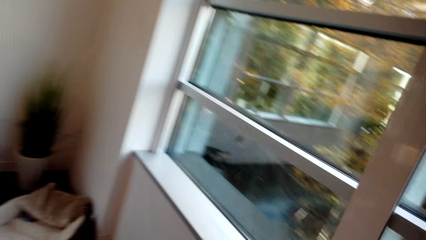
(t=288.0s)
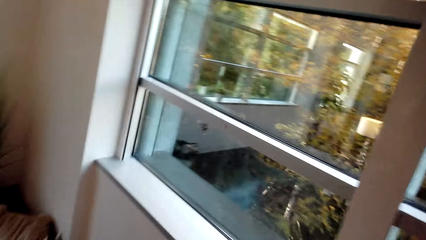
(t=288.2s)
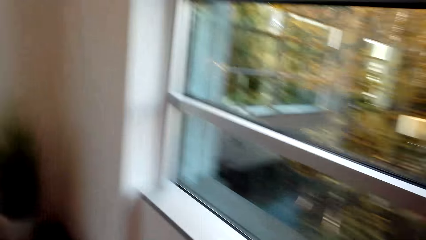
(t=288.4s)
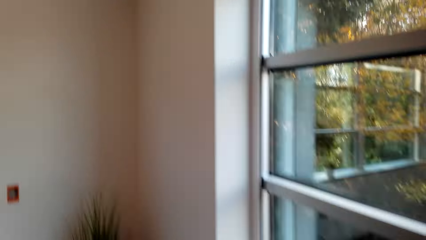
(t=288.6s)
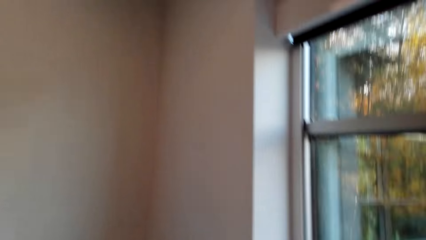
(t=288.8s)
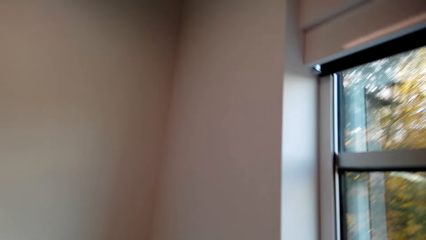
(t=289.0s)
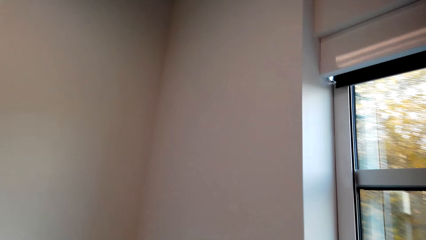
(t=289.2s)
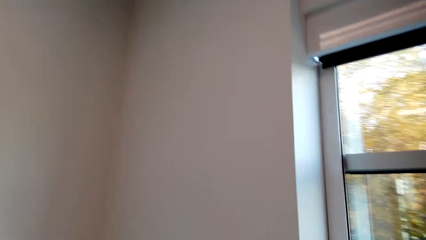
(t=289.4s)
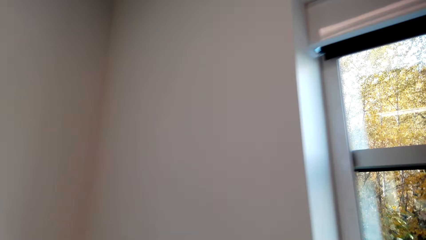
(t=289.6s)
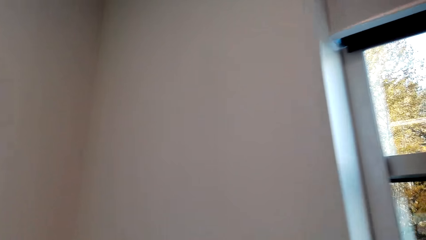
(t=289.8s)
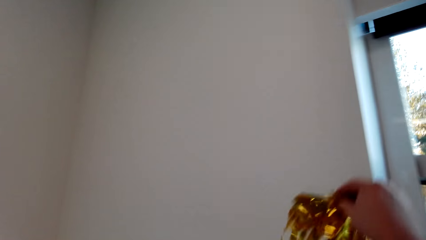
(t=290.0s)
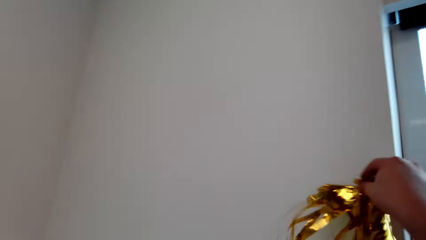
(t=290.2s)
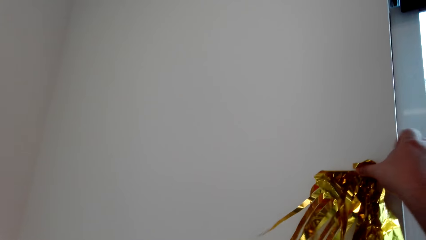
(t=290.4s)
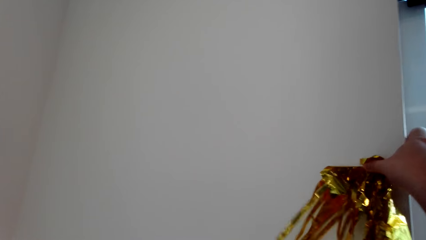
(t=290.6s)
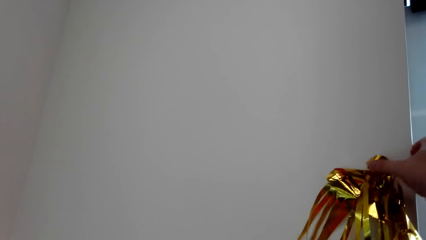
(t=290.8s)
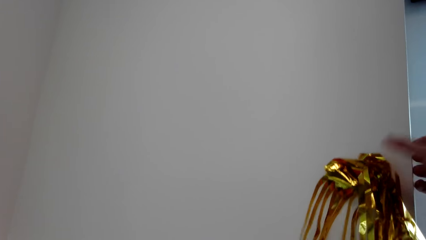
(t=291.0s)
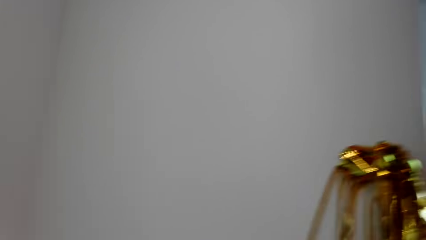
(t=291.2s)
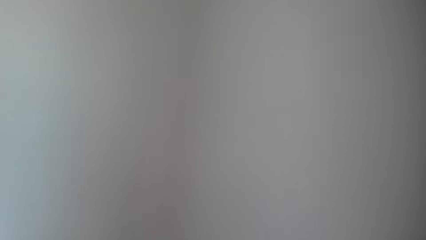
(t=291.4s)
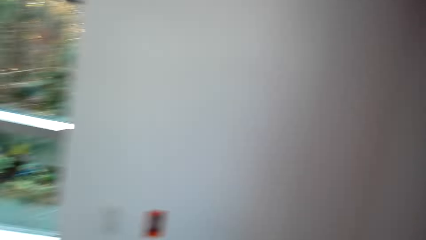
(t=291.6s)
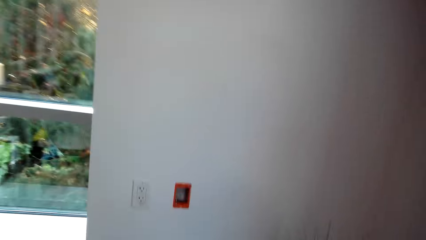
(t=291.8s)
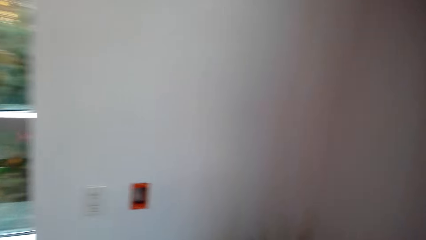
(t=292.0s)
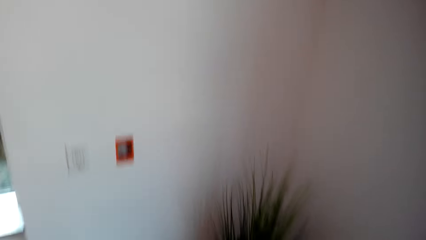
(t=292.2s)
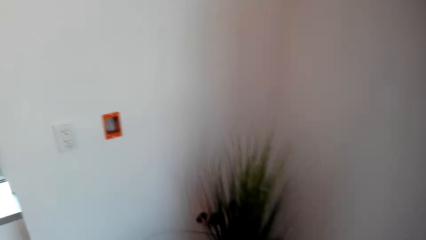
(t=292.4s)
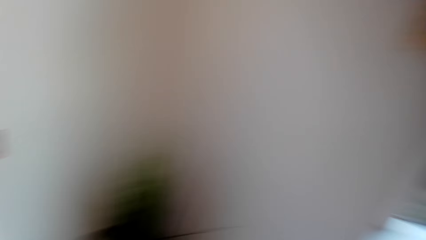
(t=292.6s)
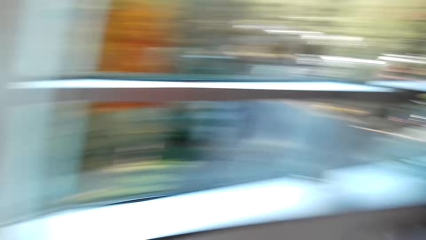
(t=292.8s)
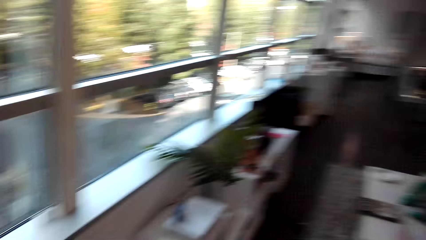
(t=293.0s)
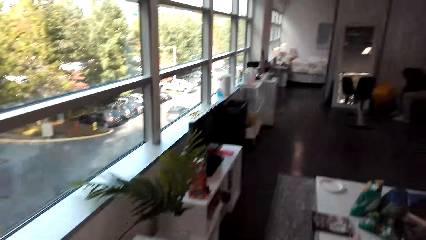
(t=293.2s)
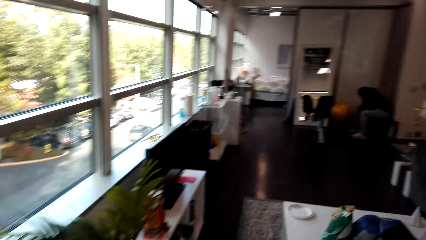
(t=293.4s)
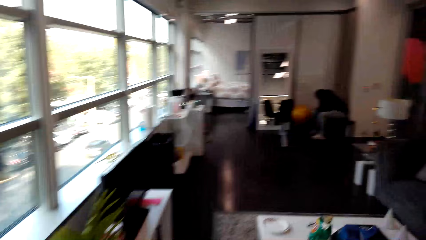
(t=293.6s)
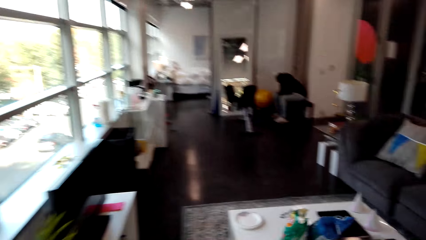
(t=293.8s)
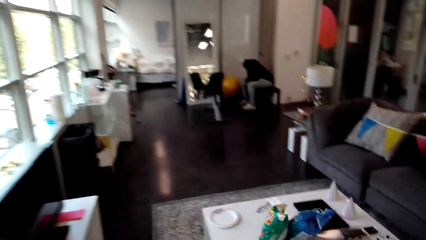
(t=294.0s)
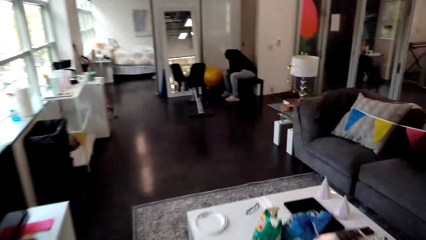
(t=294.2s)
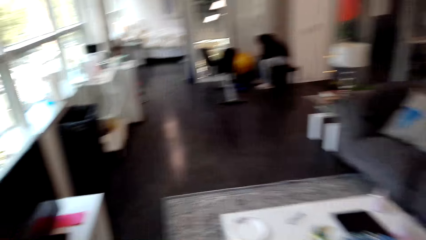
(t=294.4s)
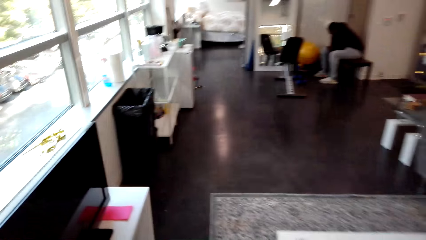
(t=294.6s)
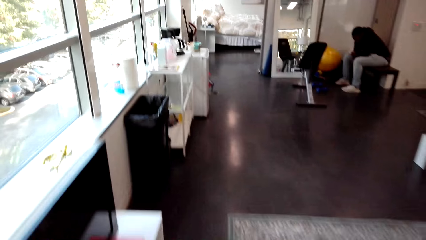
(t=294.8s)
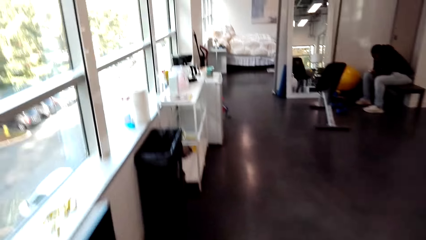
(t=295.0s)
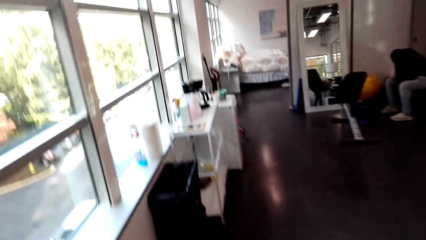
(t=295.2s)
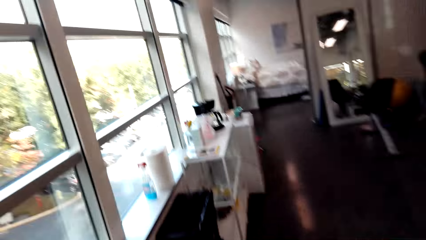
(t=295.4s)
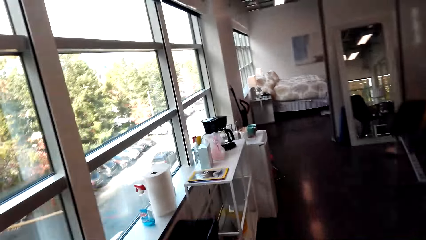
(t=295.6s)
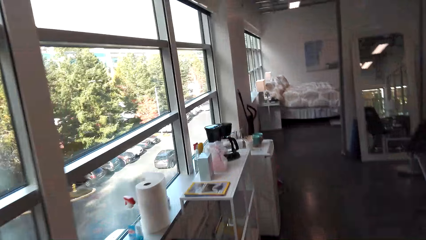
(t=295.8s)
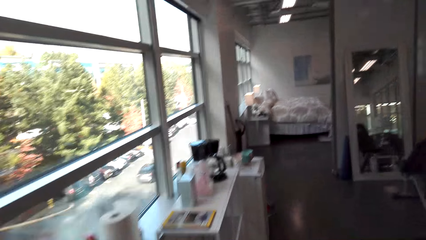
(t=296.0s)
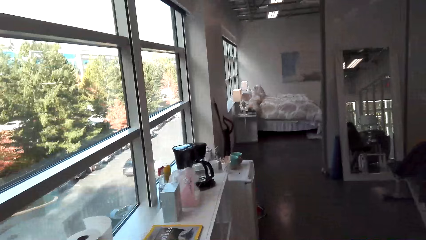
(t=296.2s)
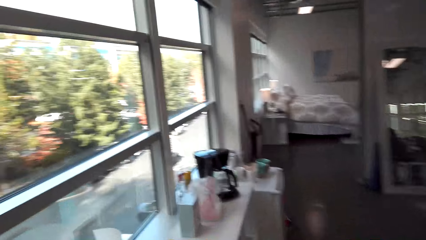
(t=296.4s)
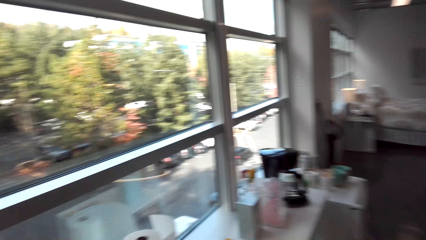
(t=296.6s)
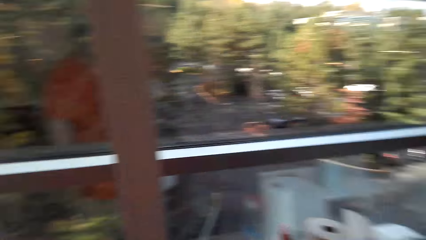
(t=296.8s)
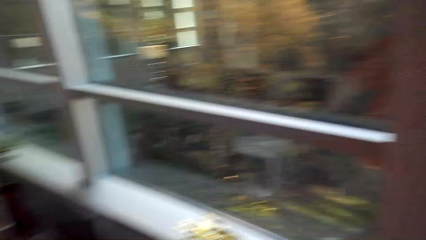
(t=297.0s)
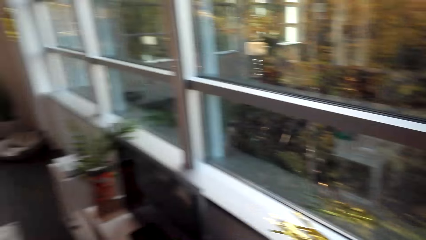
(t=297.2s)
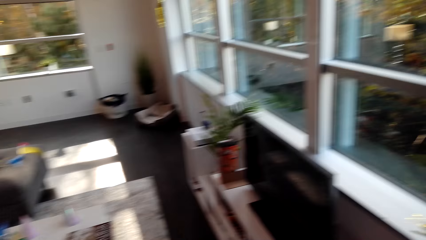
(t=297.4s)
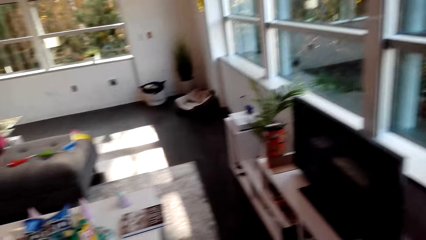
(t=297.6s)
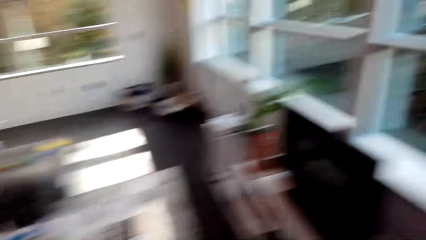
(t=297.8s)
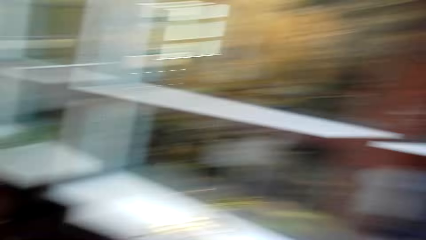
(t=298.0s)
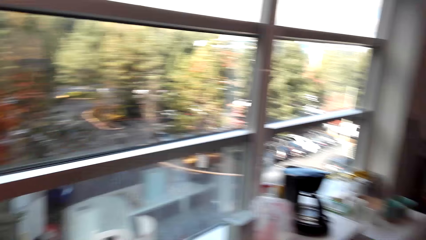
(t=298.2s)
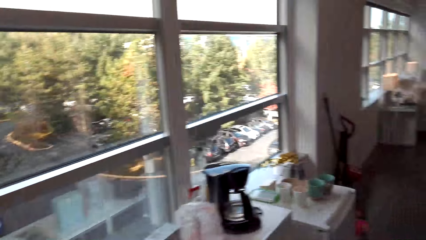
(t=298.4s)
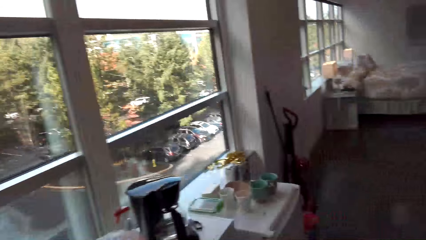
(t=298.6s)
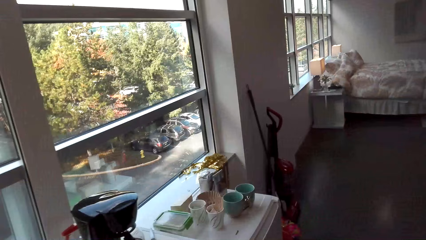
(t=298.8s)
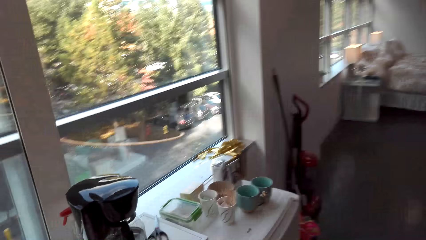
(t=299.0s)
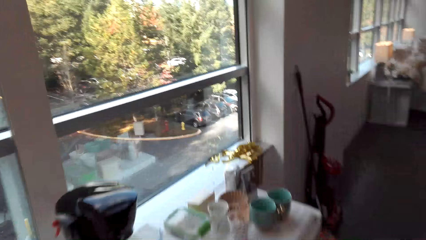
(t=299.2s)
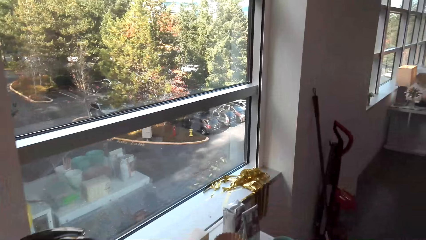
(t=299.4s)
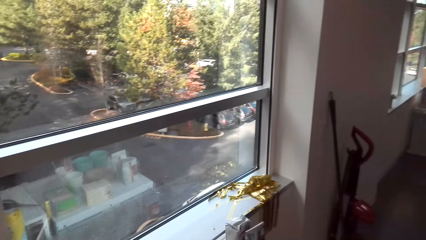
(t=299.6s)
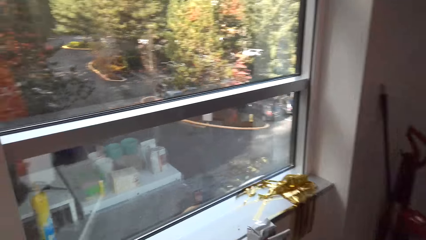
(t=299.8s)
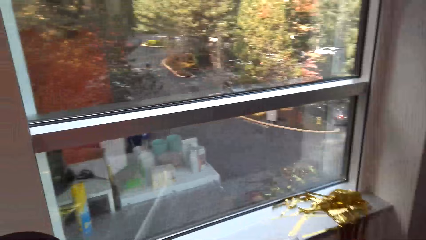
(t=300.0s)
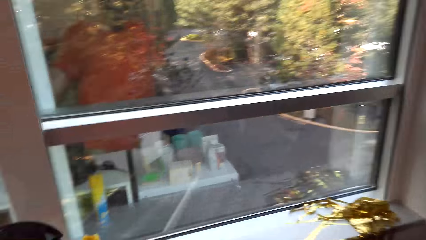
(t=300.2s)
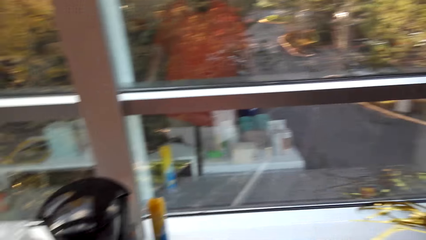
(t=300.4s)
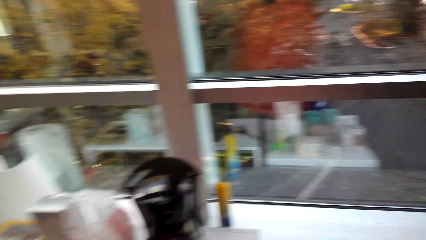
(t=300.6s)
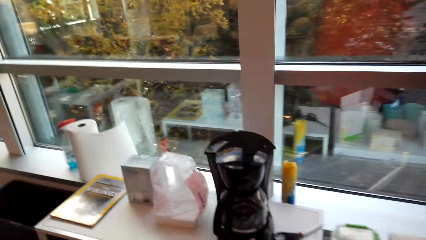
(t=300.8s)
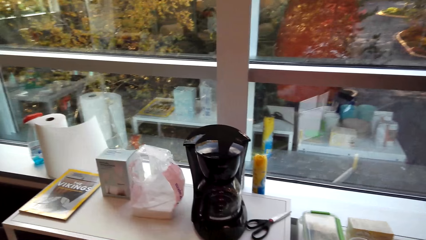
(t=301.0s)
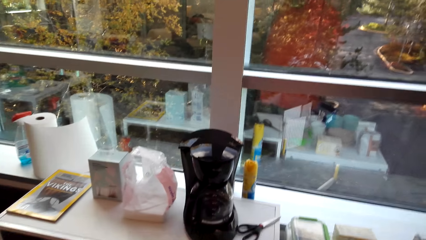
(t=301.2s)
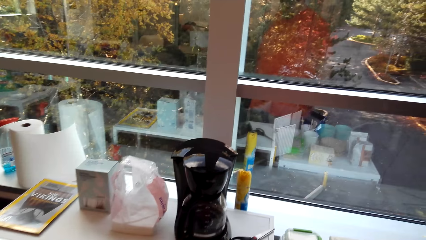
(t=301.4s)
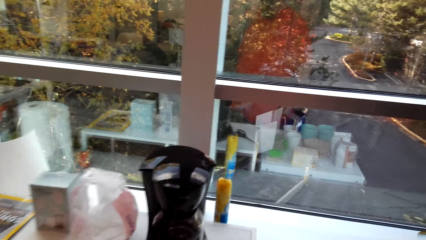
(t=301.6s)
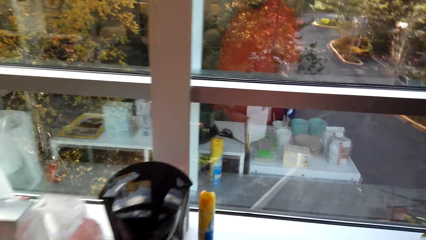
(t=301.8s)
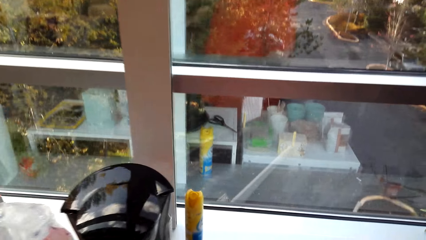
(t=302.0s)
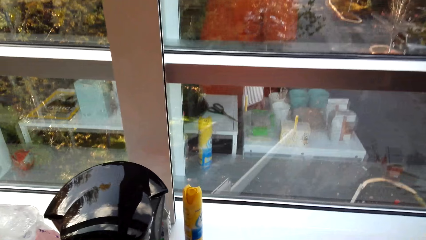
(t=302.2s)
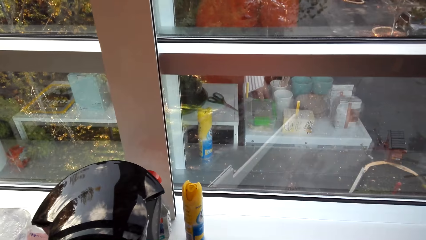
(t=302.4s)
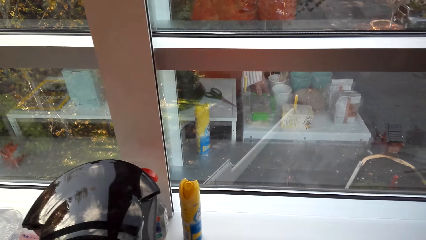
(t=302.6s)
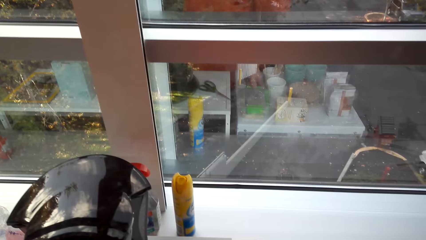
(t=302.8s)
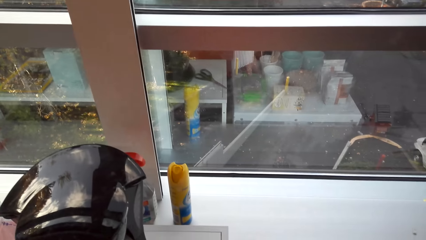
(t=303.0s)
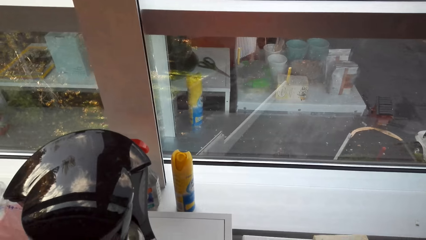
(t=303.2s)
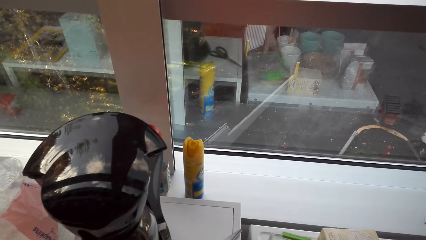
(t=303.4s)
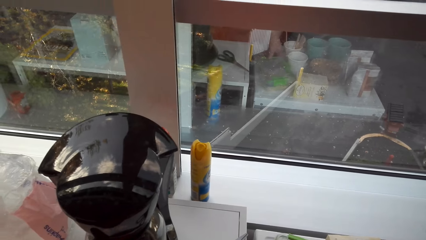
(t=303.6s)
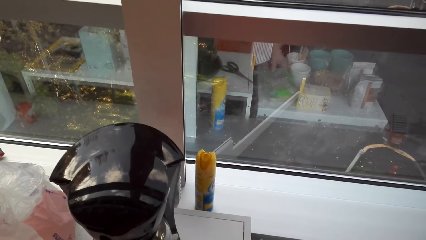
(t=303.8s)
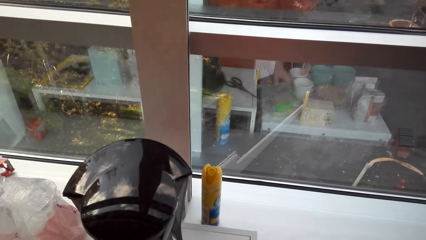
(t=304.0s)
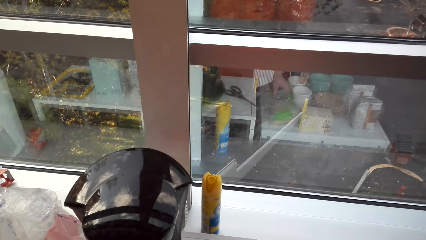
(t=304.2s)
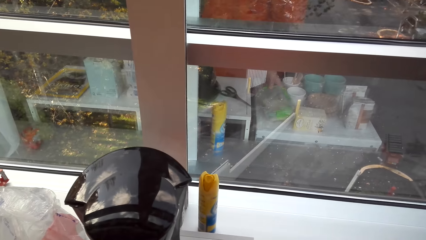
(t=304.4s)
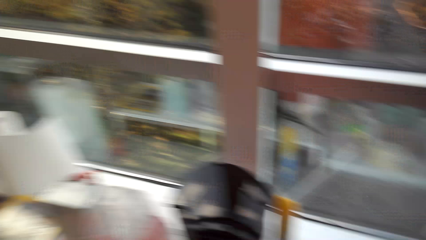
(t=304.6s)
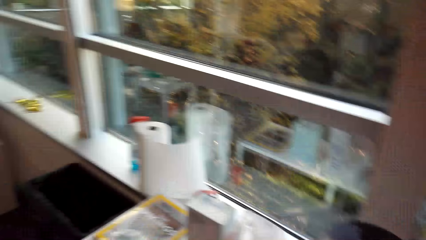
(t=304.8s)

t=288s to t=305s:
The camera wearer places the decoration on the wall. They walk across the living room. They look around the table and move something on the table.
